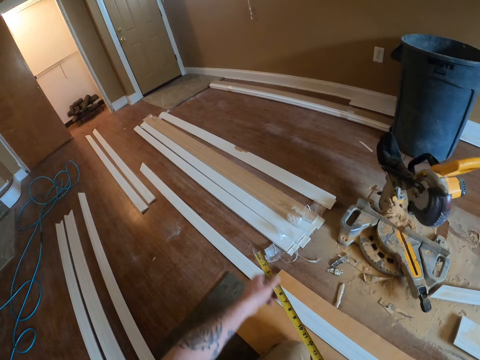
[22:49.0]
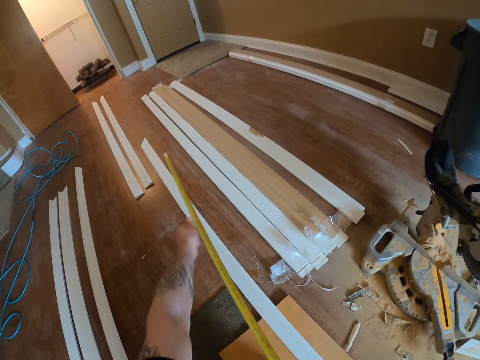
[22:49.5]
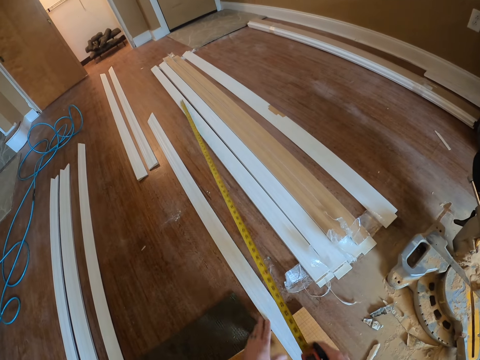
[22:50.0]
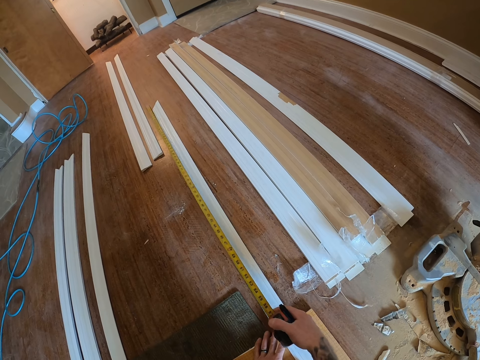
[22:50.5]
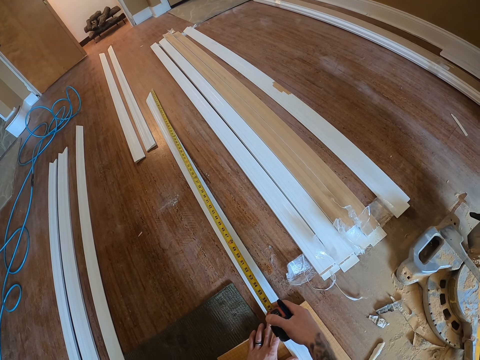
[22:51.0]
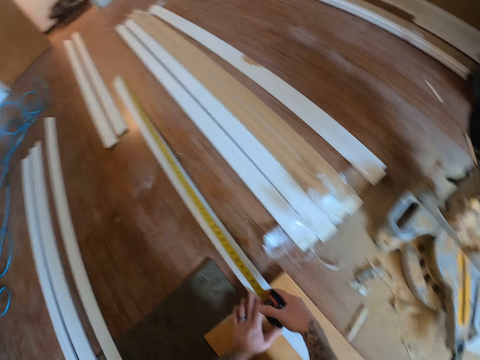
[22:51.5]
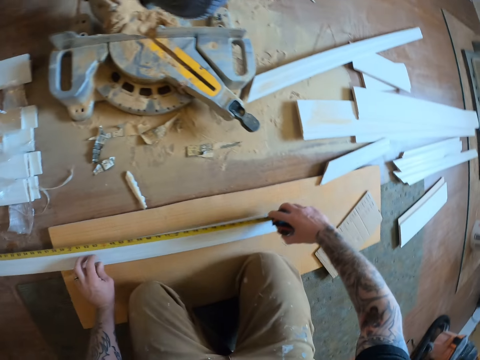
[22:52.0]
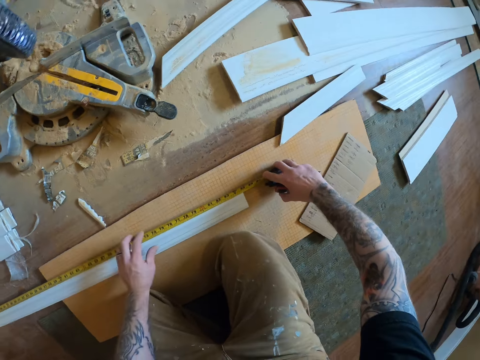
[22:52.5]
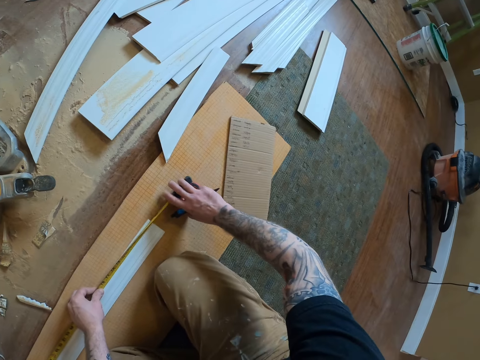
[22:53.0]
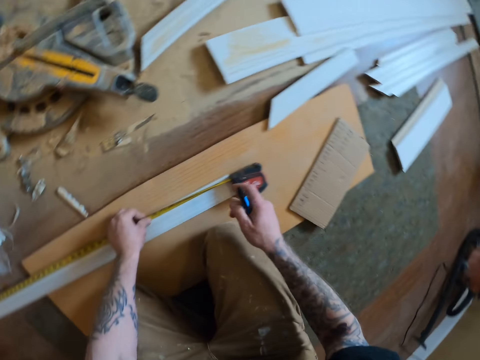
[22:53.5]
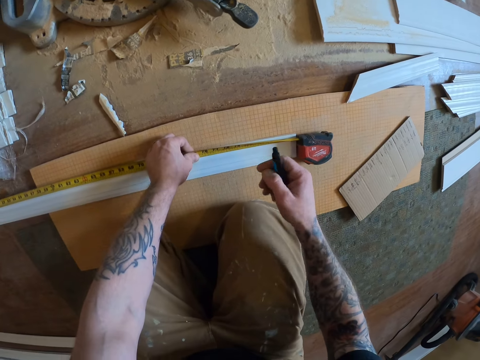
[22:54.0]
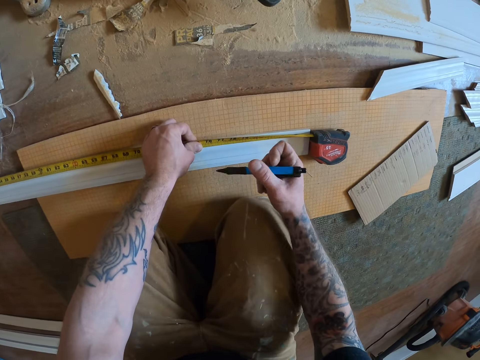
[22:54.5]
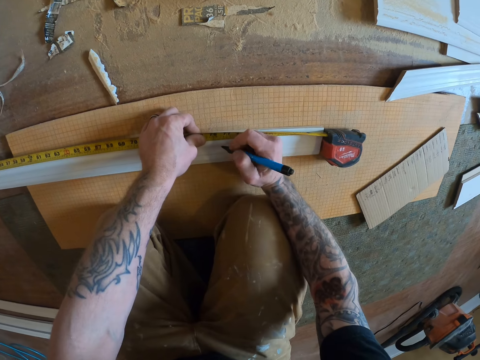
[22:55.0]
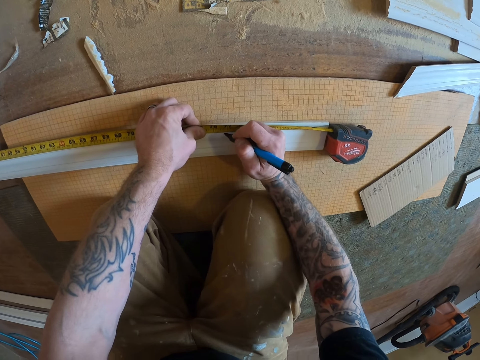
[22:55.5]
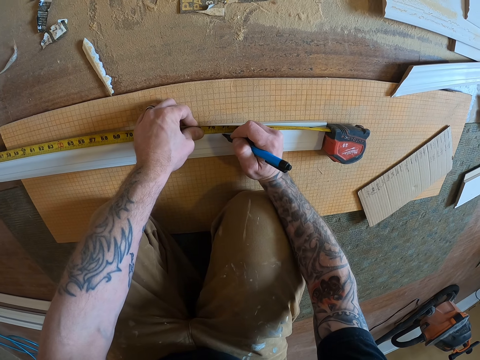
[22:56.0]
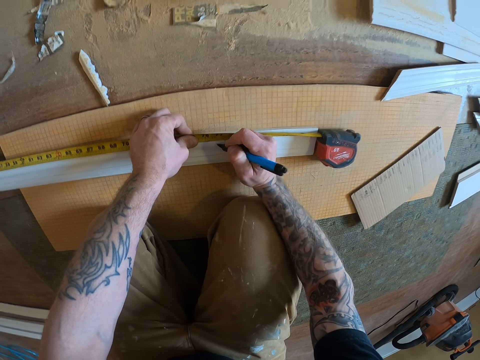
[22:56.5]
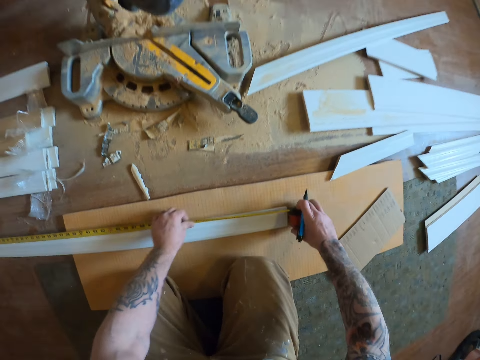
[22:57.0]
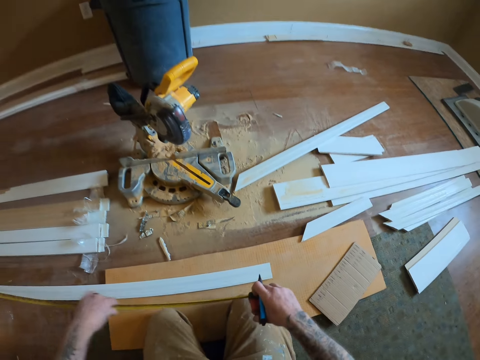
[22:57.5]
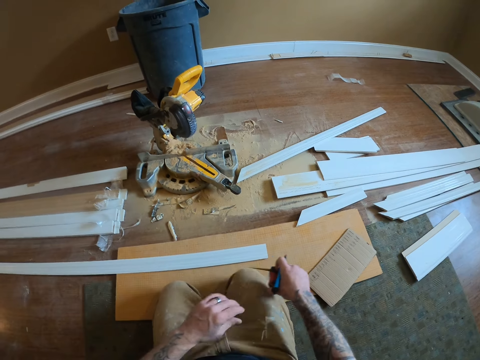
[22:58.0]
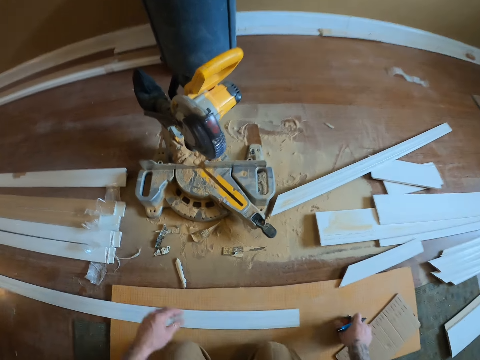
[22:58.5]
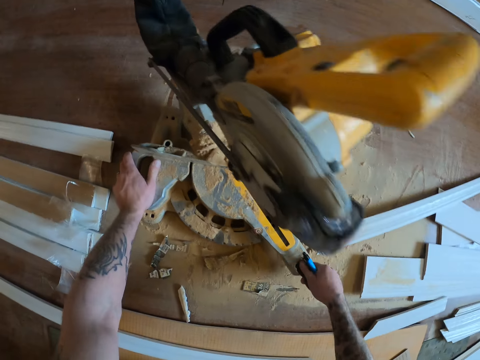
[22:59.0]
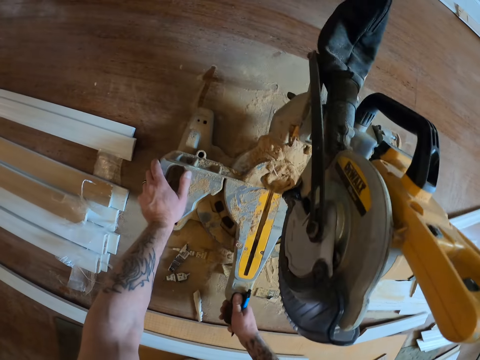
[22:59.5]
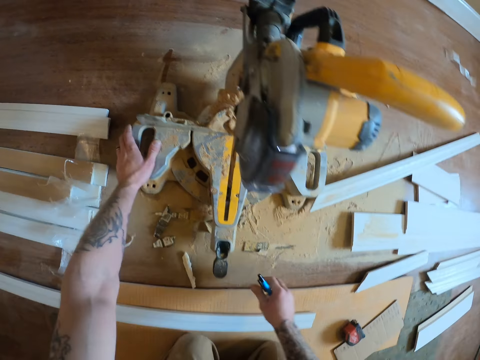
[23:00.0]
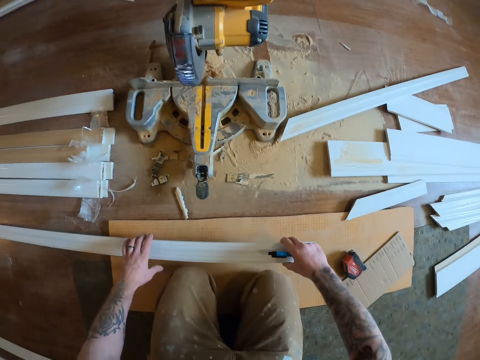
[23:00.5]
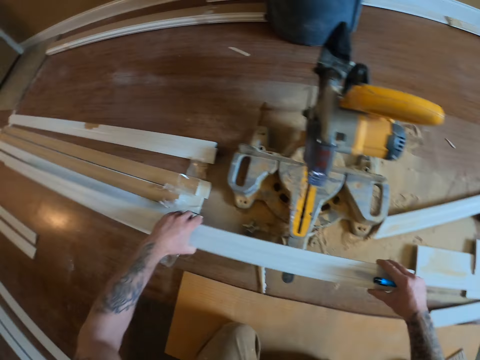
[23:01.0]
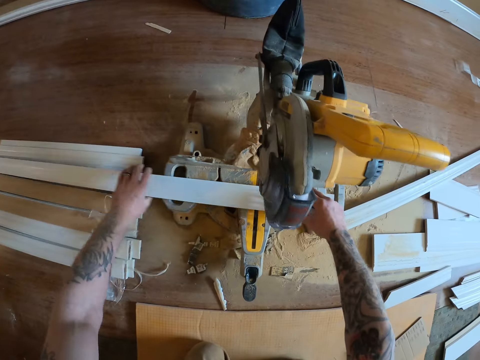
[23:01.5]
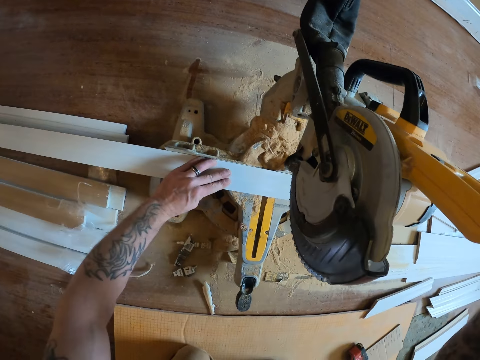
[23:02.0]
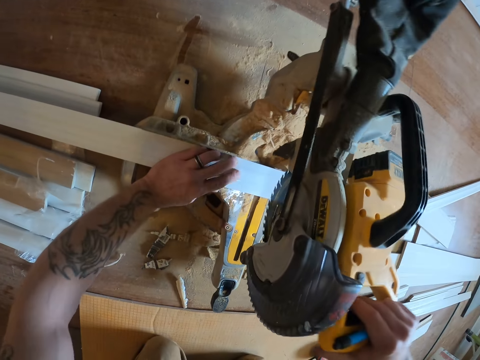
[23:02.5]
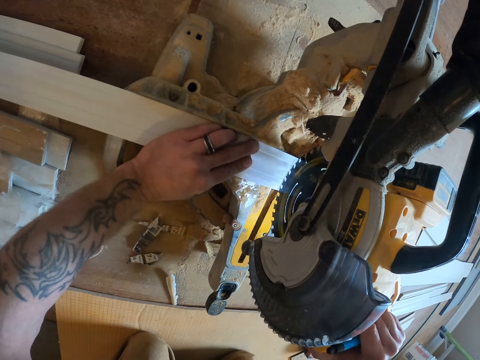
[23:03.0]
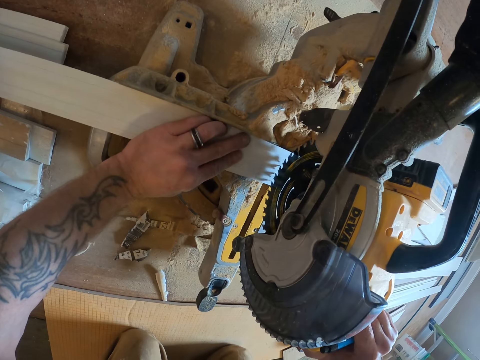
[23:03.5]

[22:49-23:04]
The camera wearer pulls the tape measure. They measure the wood plank. They mark the wood plank. They retract the tape measure. They put the tape measure down. They rotate the circular saw machine. They pick up the wood plank. They put the wood plank on the circular saw machine. They push the circular saw machine.

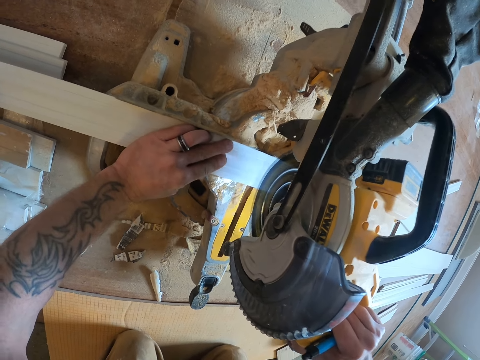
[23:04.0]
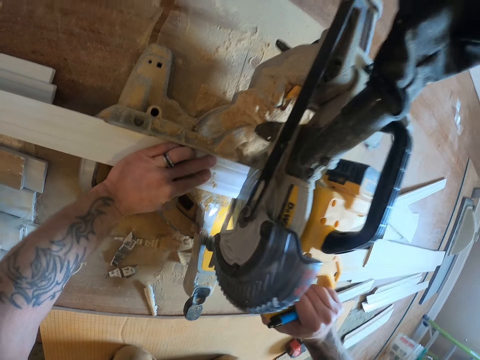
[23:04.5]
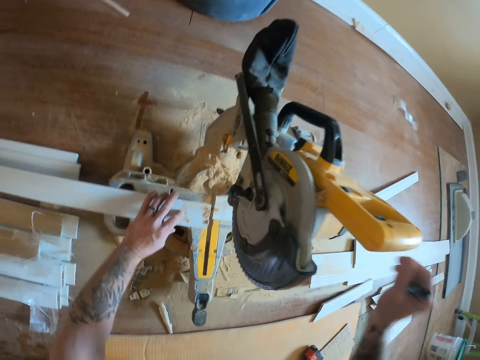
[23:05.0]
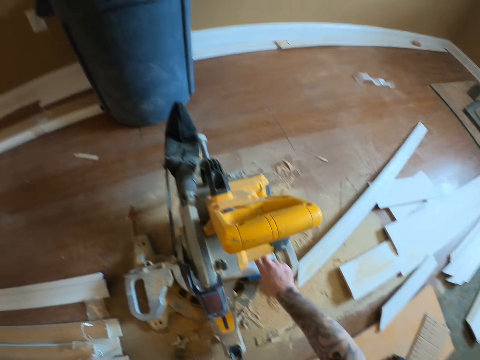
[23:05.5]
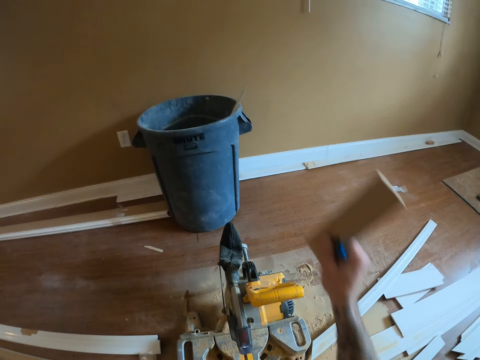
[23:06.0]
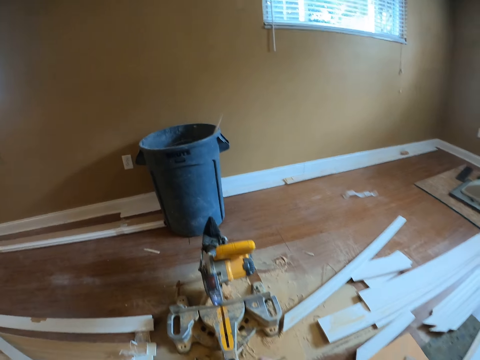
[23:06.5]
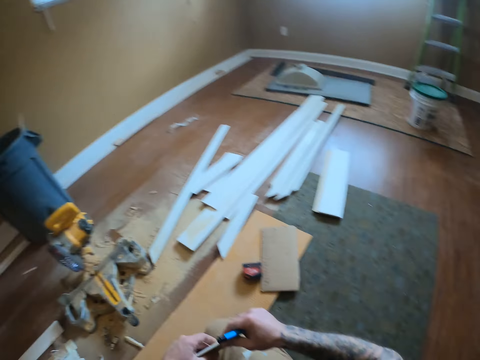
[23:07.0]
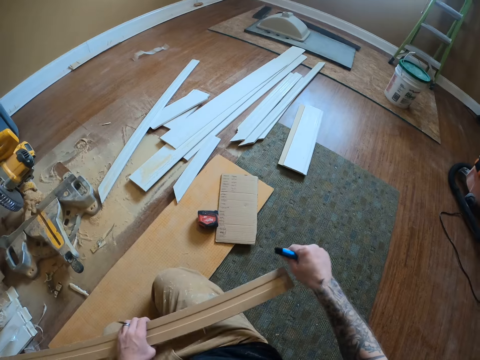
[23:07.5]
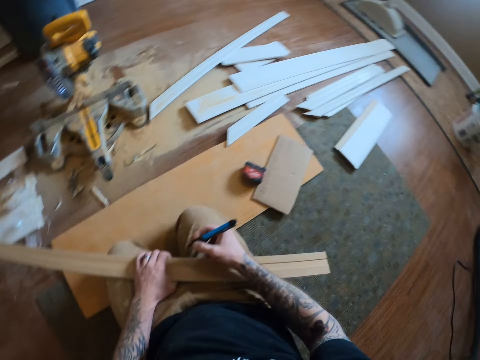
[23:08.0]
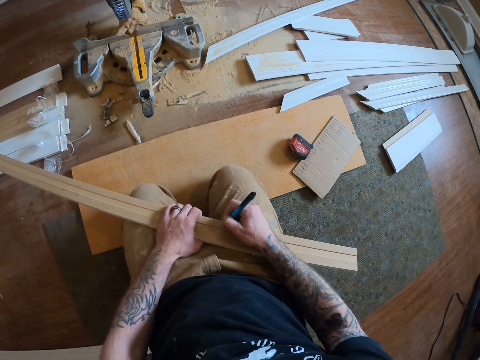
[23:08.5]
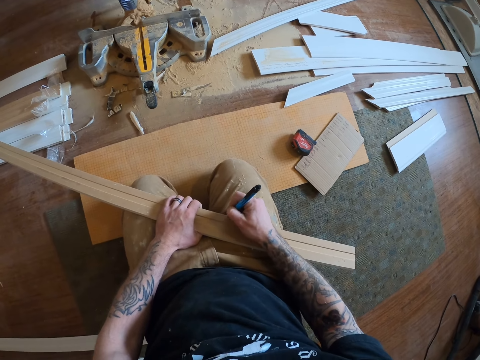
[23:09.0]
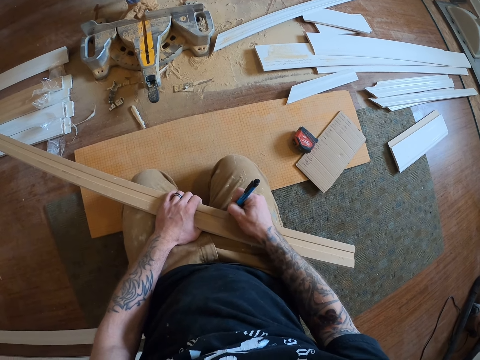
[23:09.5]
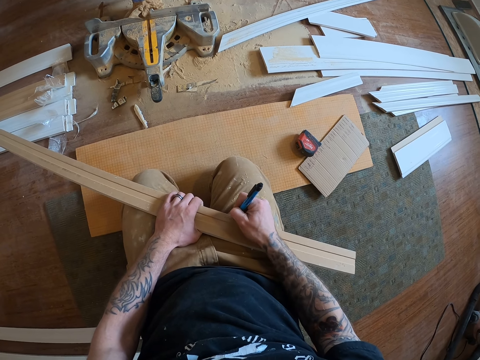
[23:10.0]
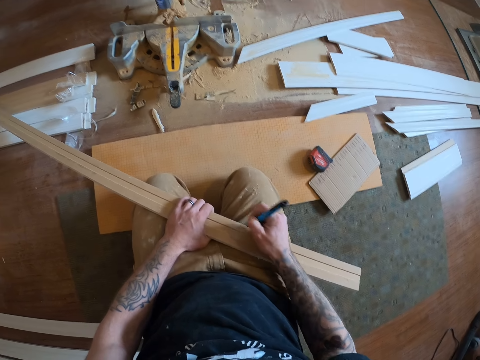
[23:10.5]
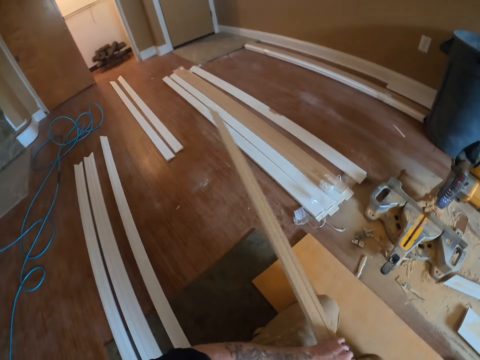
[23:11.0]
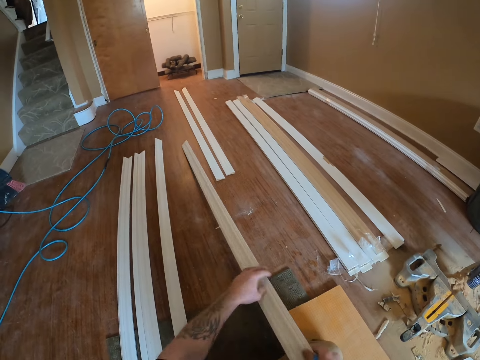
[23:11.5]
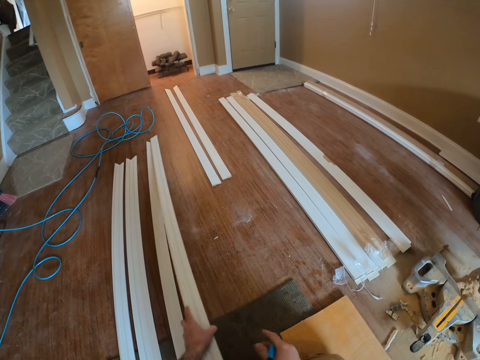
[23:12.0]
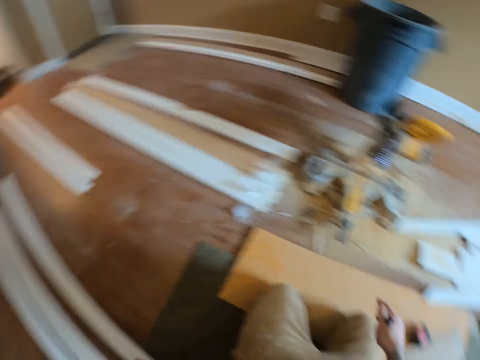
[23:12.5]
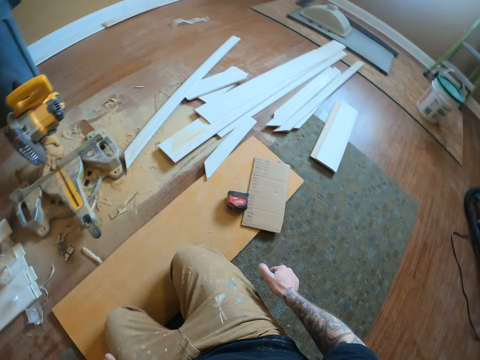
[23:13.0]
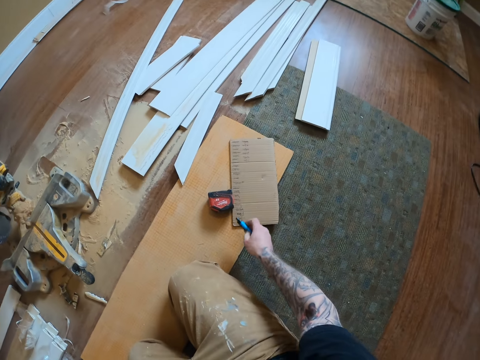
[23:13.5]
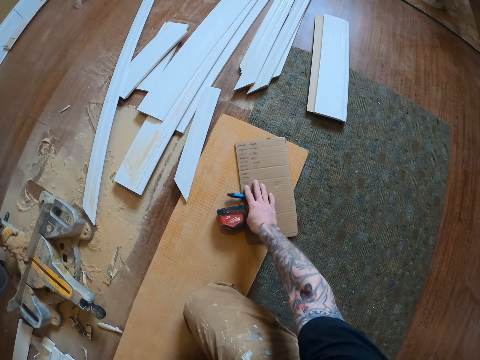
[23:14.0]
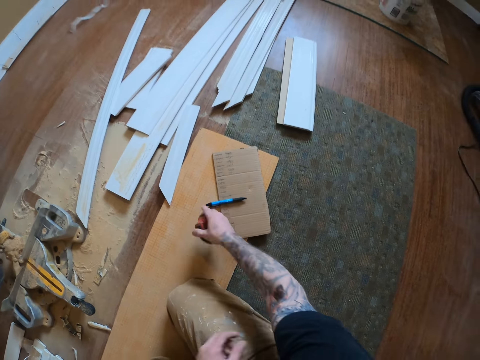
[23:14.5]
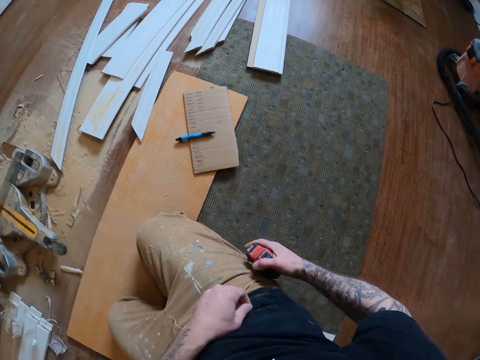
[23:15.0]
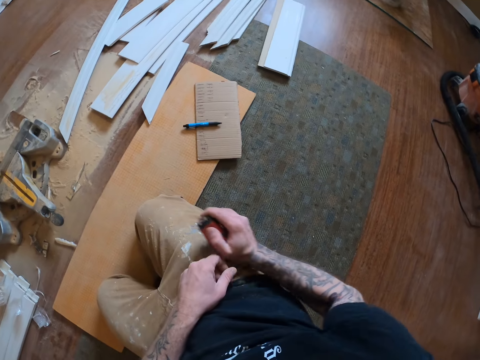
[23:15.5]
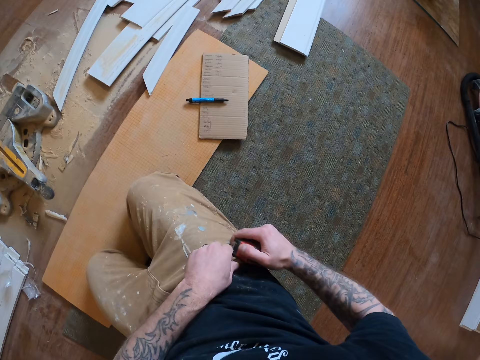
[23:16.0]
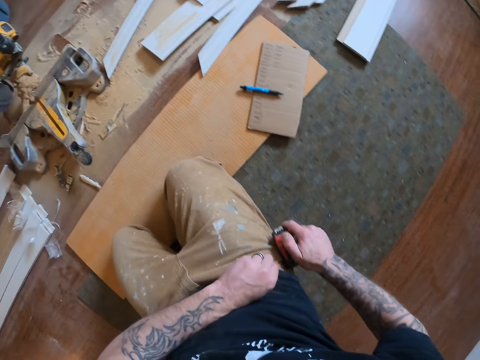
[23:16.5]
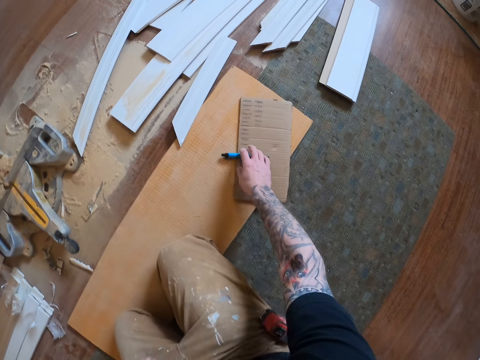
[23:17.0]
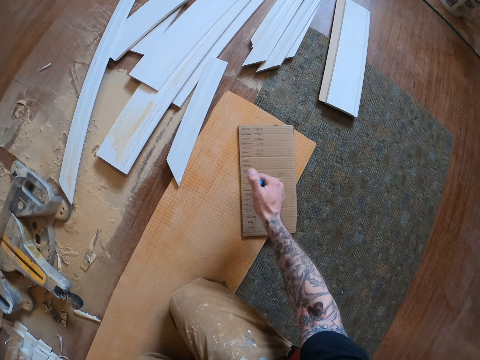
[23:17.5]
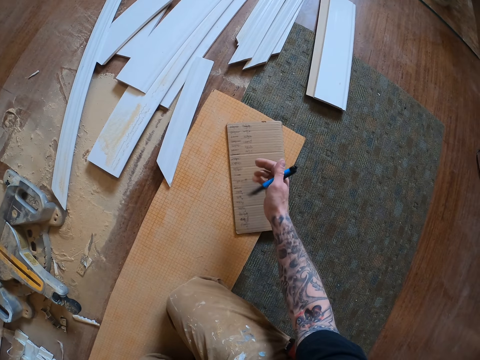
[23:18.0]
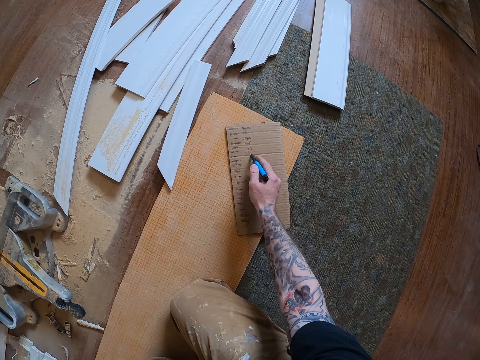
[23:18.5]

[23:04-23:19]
The camera wearer cuts the wood plank. He picks up the wood plank. He throws a piece of wood plank in the dustbin. He writes on the wood plank. He puts the wood plank with the rest. He puts the pen on the piece of carton. He picks up the tape measure. He hangs the tape measure on his pocket. He picks up the pen.
